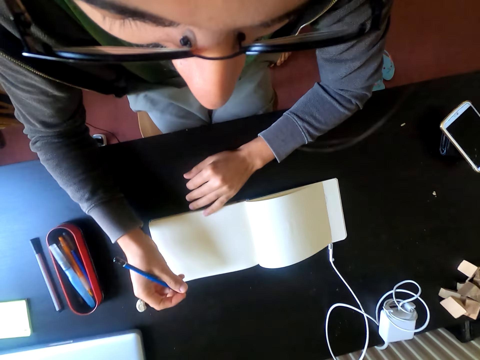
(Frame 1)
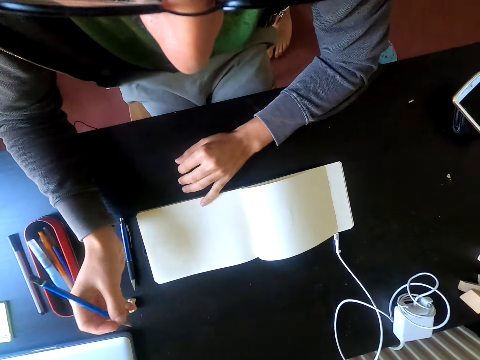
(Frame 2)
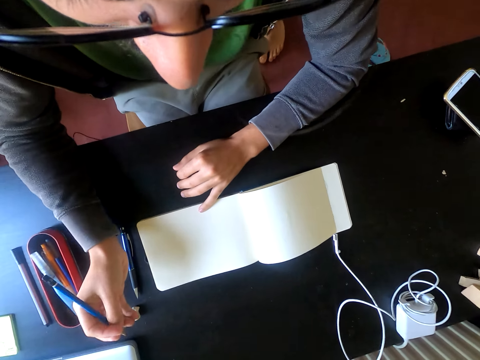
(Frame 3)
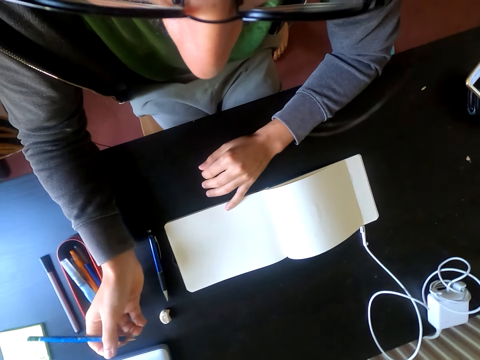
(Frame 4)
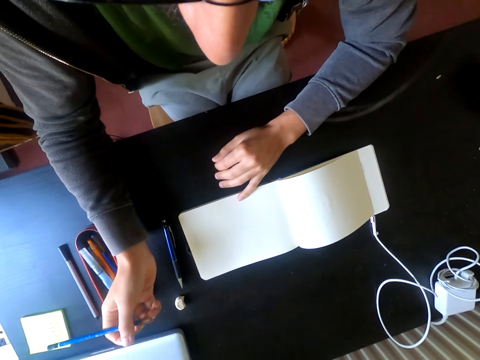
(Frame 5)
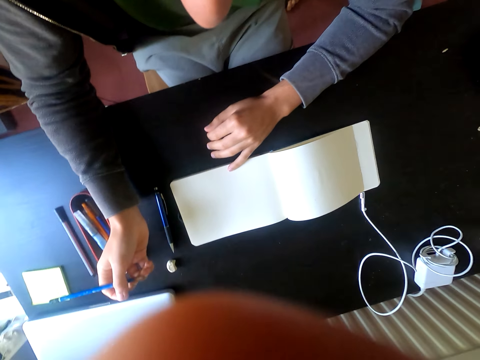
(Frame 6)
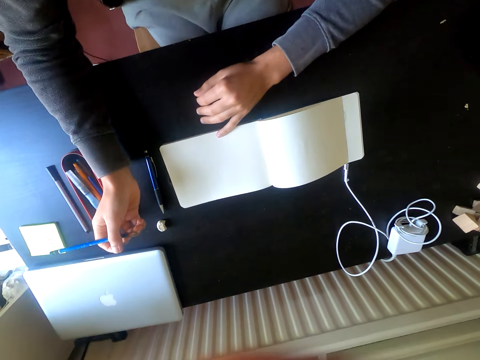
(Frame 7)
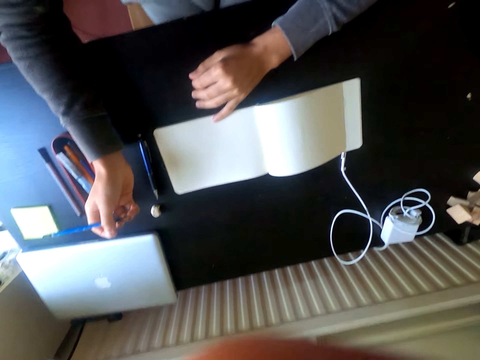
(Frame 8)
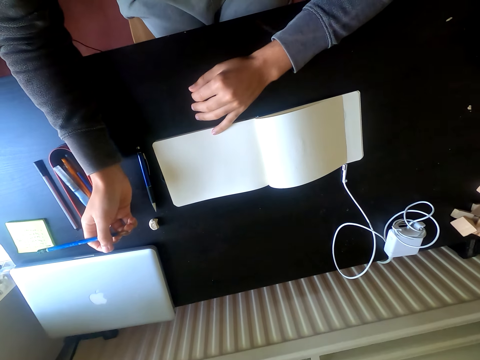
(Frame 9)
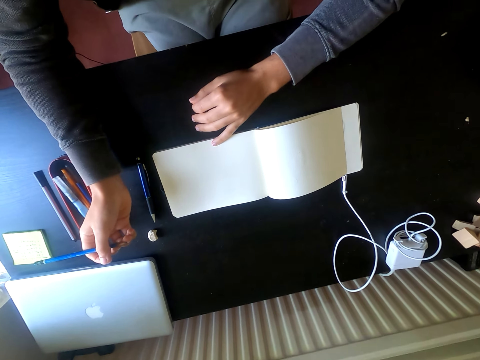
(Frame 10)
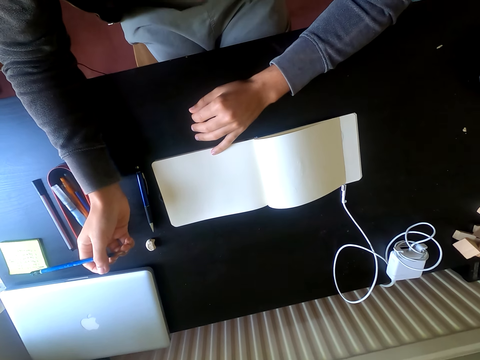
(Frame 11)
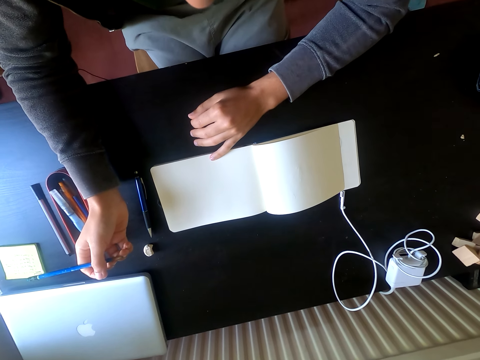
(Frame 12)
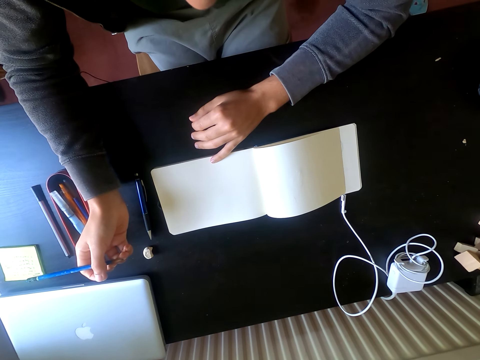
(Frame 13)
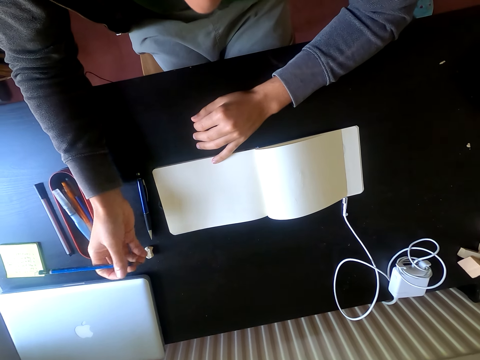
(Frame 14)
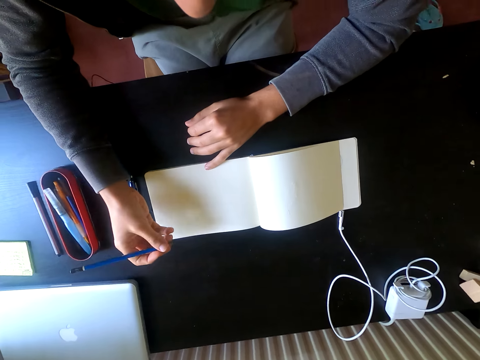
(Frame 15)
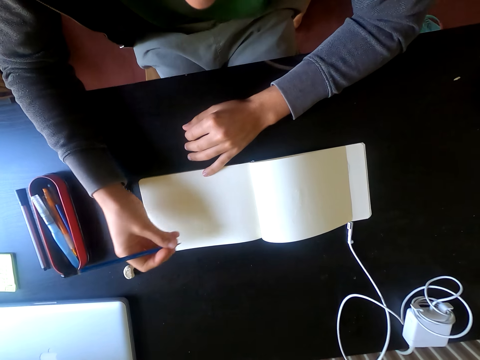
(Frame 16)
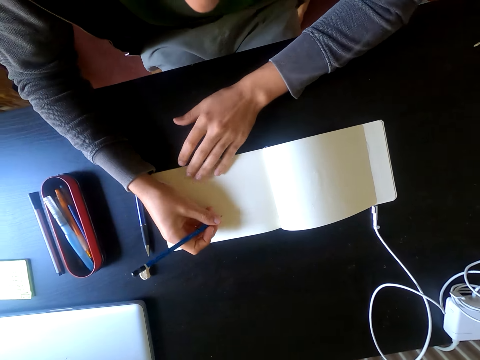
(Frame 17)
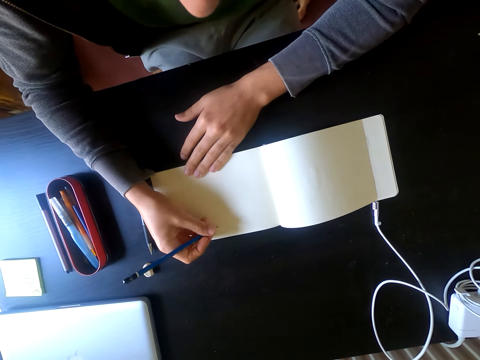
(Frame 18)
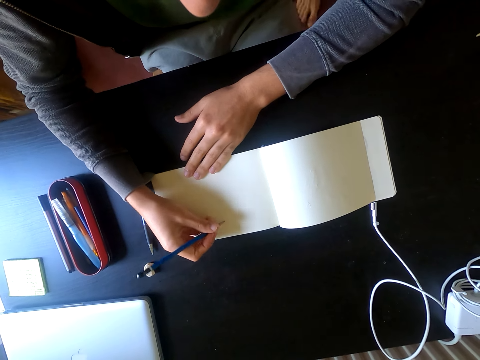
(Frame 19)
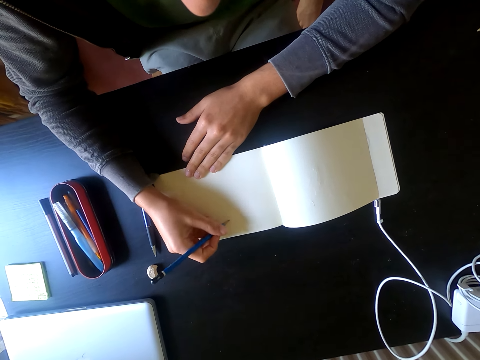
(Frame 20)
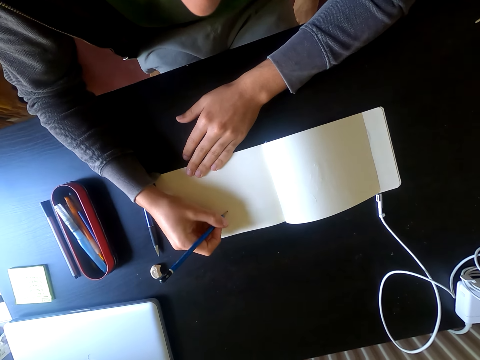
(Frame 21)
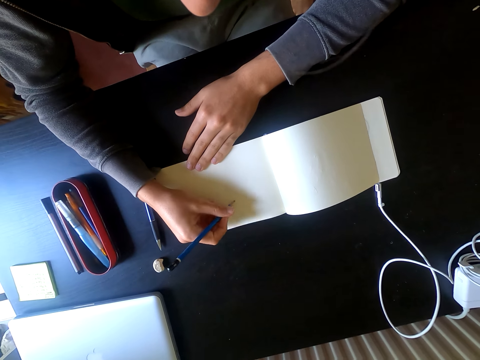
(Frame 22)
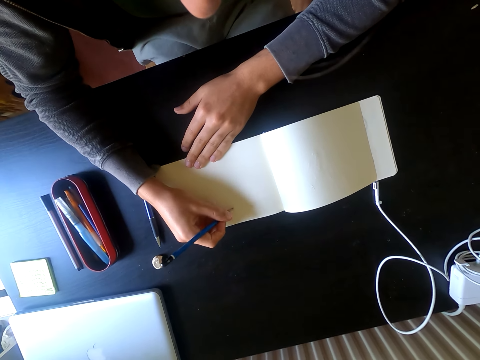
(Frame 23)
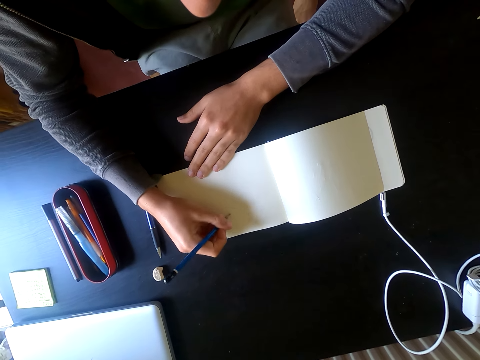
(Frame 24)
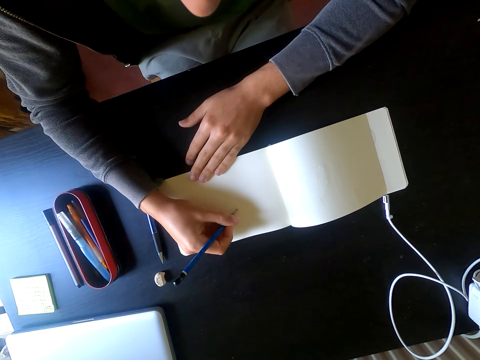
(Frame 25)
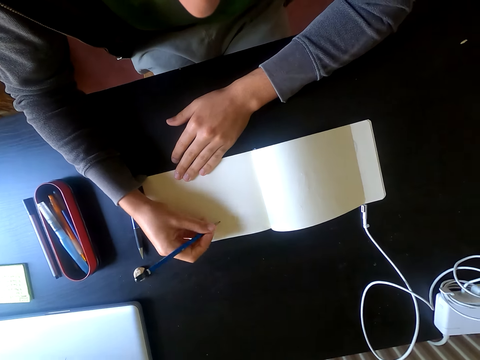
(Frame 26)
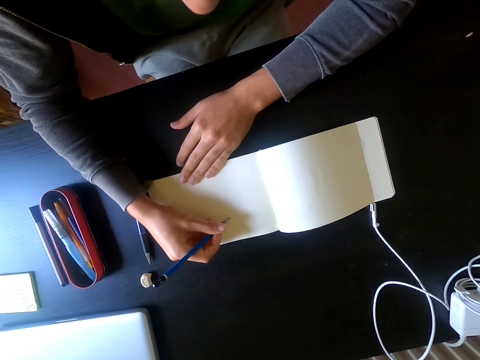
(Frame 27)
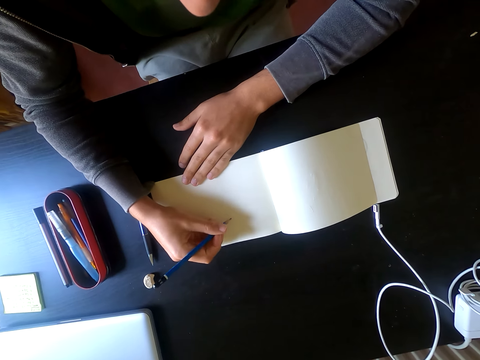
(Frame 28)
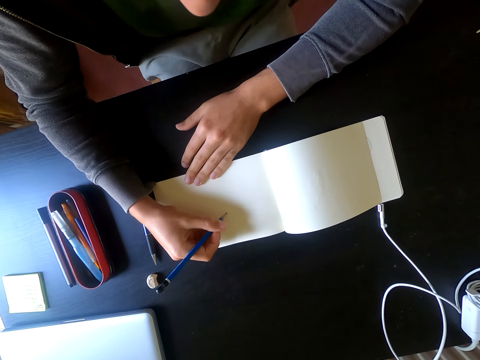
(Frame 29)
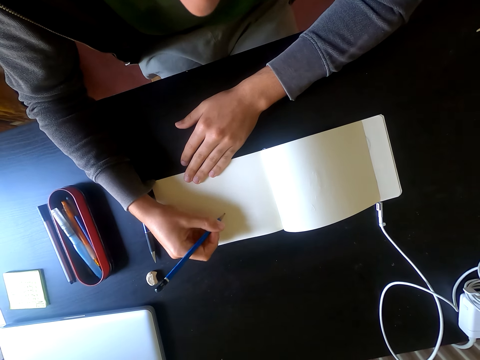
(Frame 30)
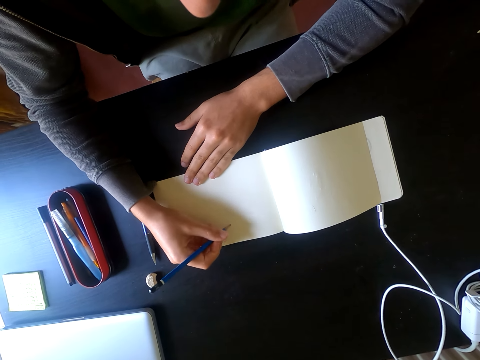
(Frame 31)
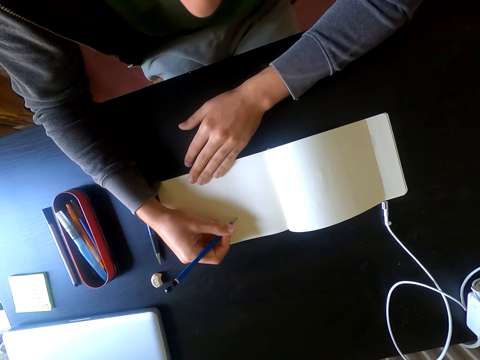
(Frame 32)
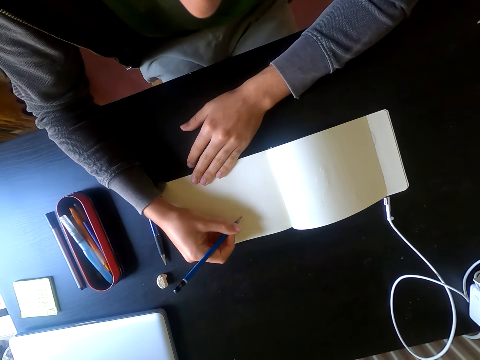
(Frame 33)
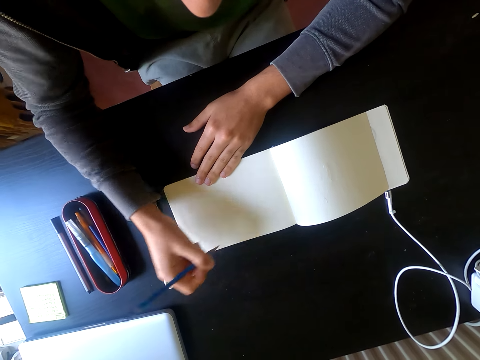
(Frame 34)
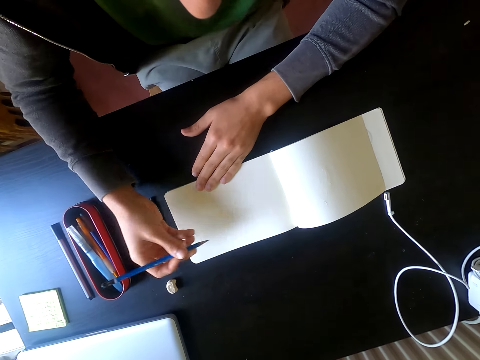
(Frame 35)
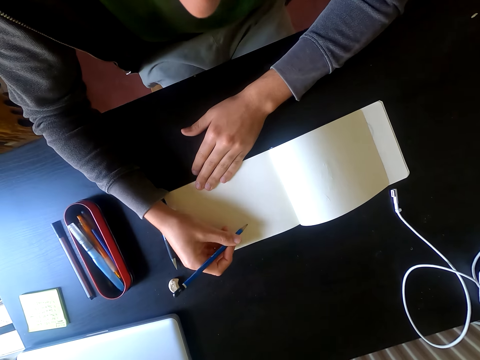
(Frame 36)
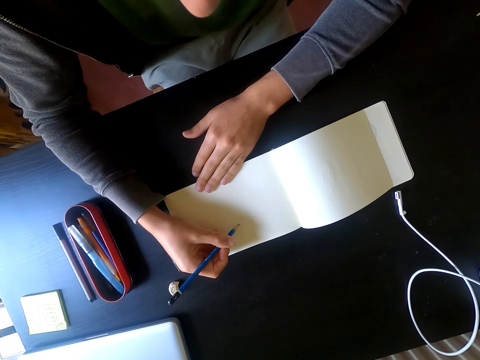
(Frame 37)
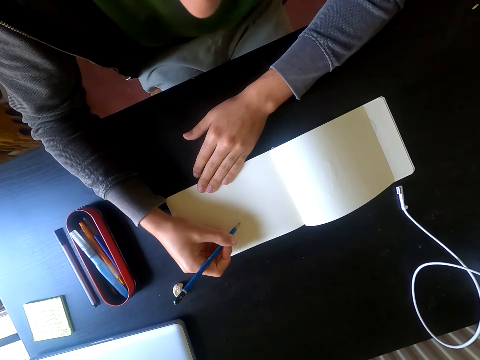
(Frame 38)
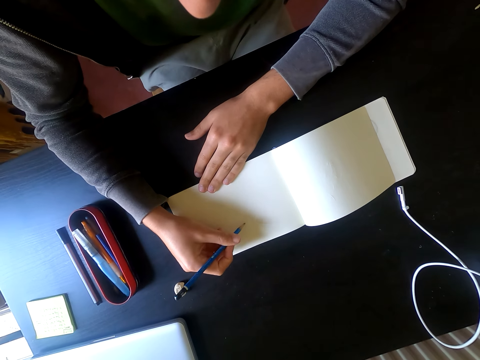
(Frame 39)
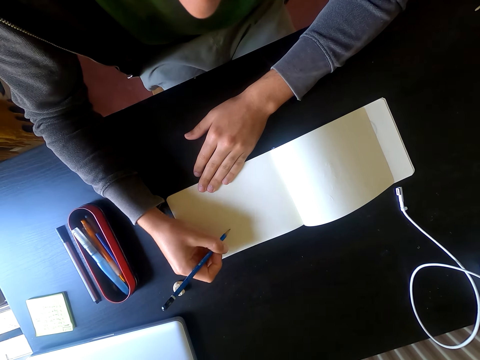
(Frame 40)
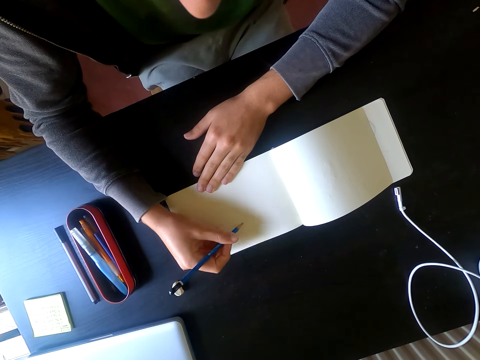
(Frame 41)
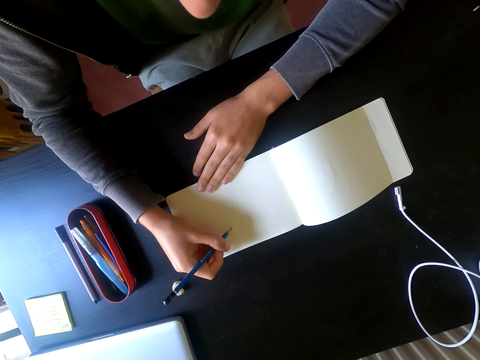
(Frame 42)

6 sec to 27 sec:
Someone talks. The camera wearer talks. They draw something on the piece of paper with a pencil. They talk. They draw.

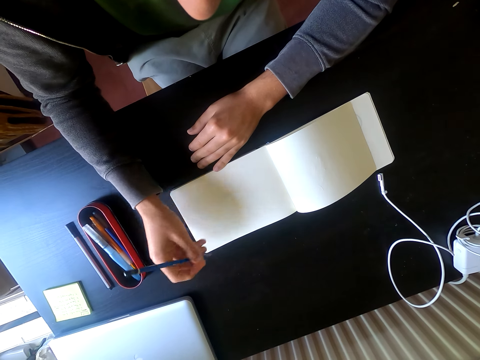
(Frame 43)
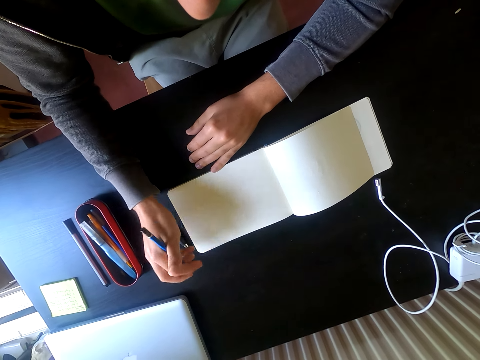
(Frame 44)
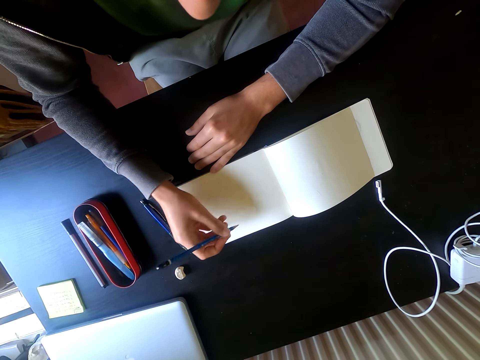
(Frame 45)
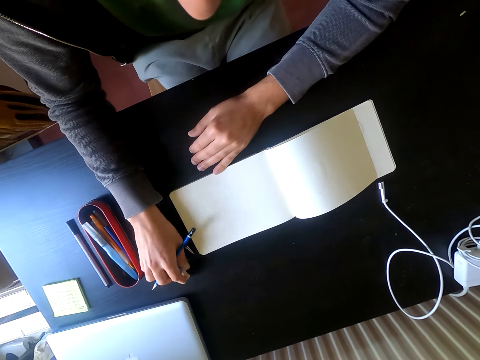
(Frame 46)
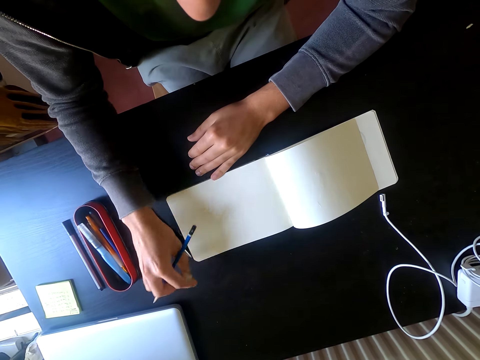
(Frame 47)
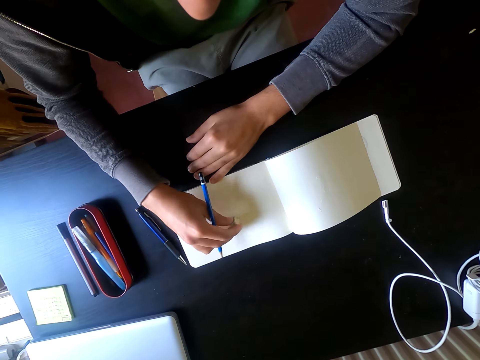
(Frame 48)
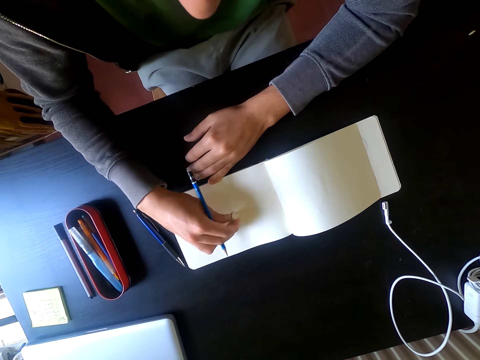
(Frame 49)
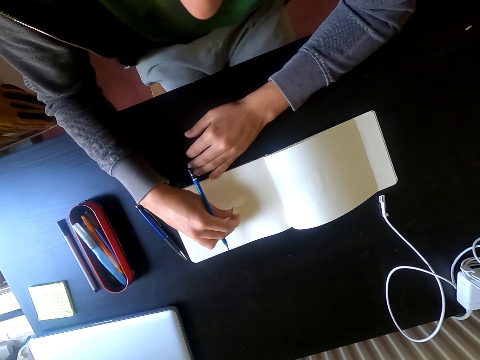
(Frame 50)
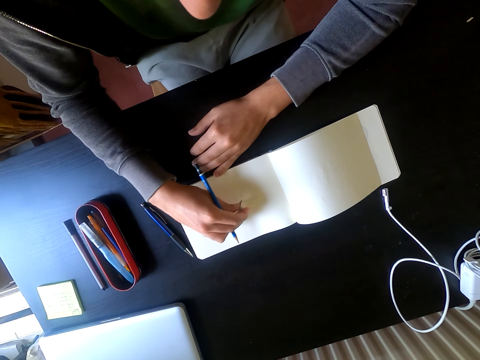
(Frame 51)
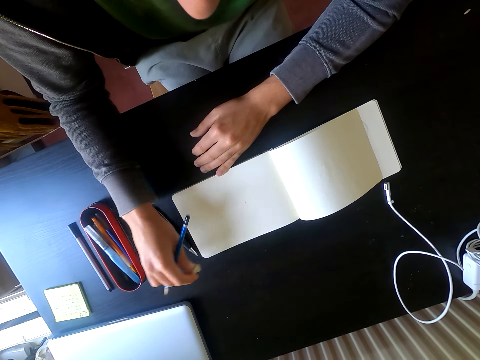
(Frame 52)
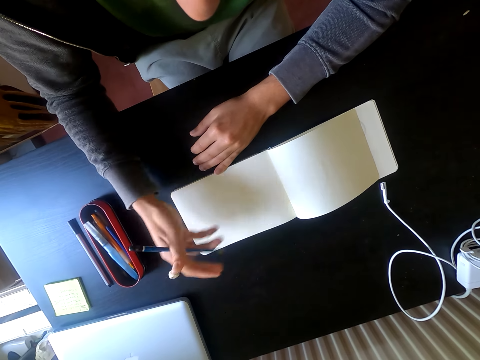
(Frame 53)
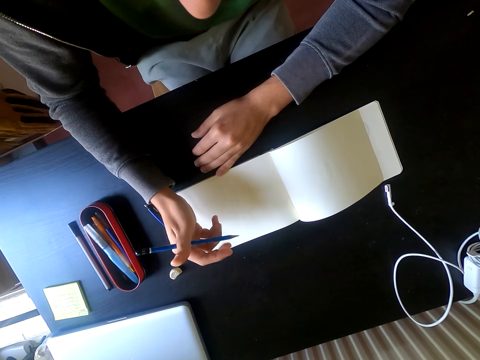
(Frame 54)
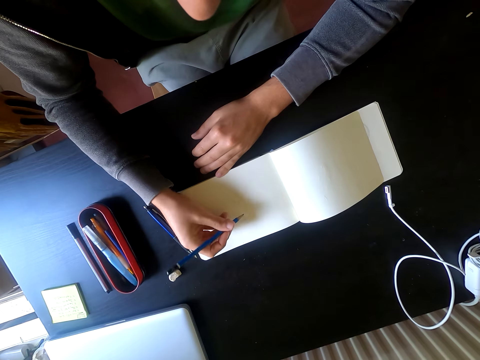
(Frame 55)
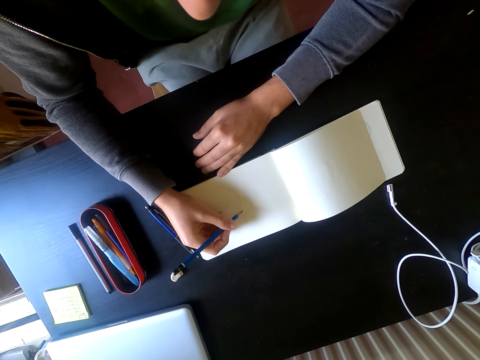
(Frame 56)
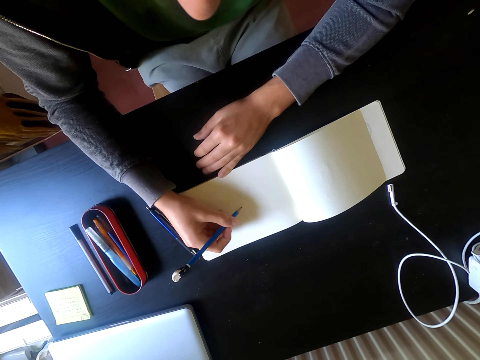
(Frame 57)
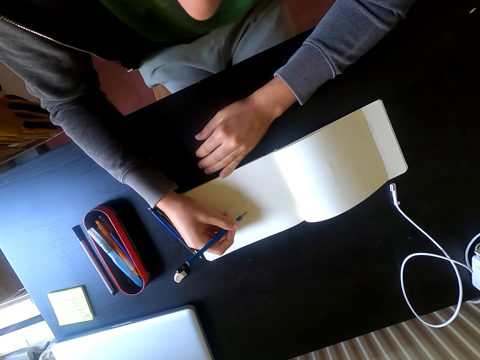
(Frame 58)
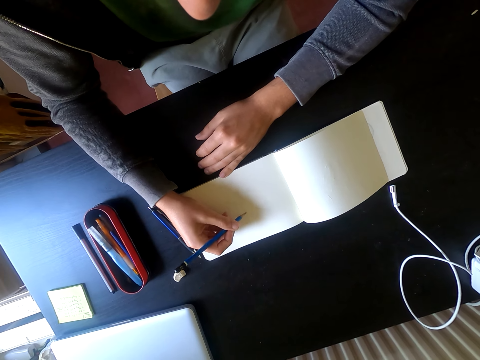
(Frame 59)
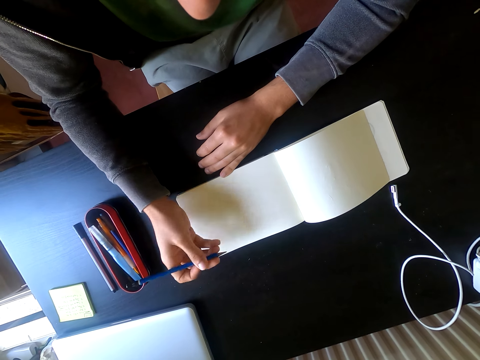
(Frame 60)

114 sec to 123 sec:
The camera wearer picks up a rubber on the table. They erase the drawing on the piece of paper with the rubber. They put the rubber on the table. They draw something on the piece of paper with a pencil.
